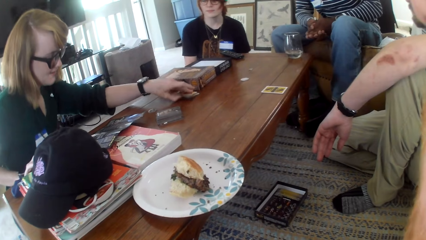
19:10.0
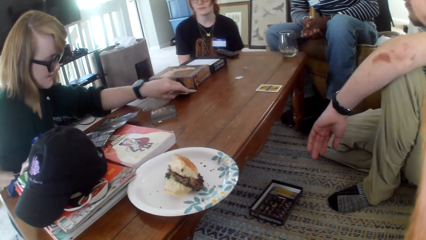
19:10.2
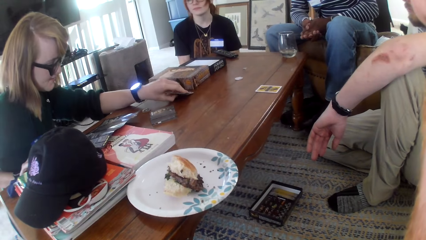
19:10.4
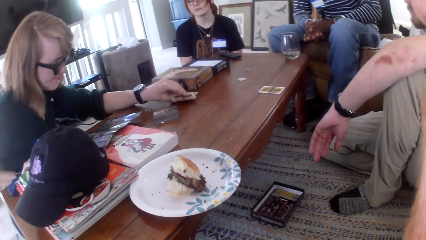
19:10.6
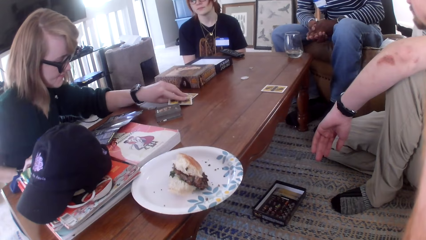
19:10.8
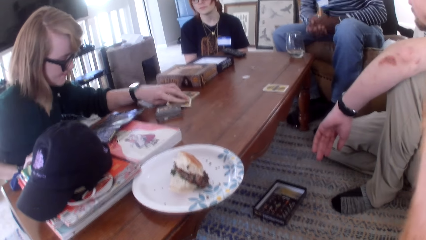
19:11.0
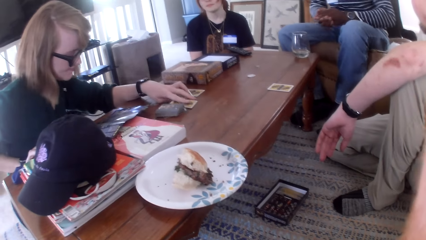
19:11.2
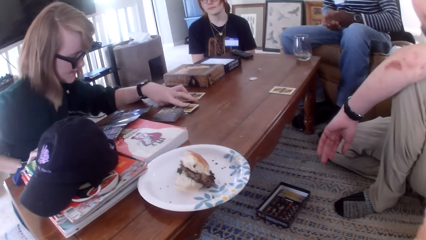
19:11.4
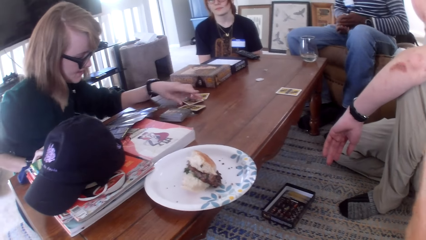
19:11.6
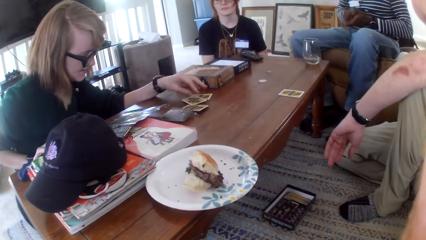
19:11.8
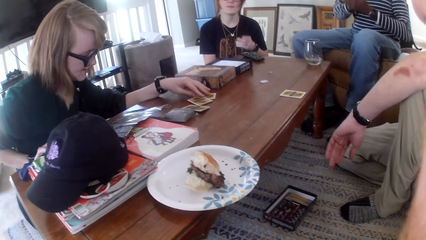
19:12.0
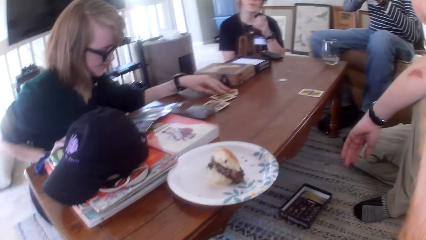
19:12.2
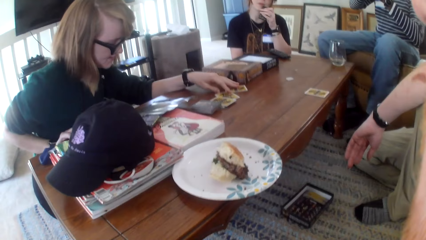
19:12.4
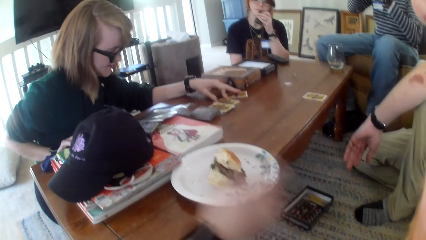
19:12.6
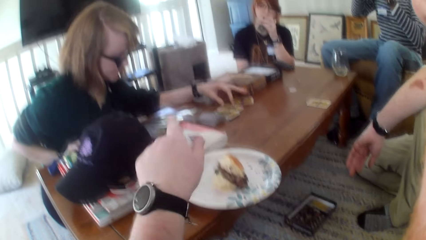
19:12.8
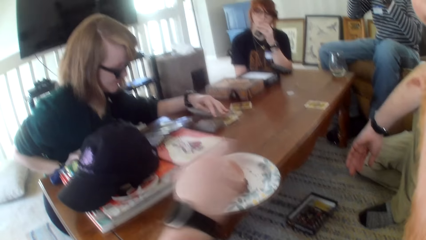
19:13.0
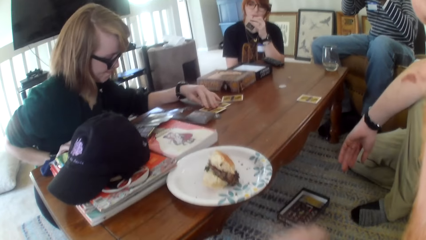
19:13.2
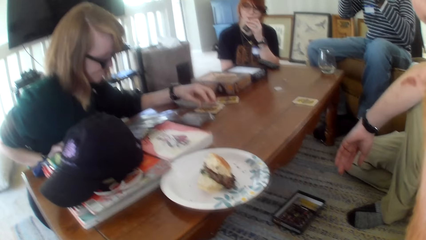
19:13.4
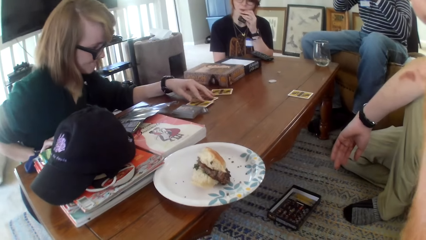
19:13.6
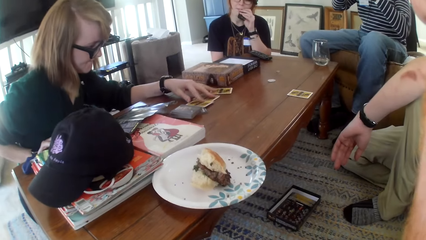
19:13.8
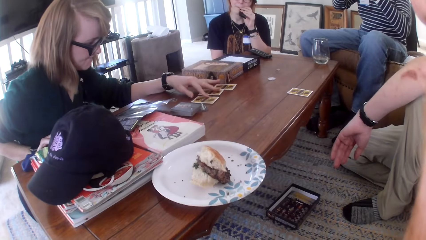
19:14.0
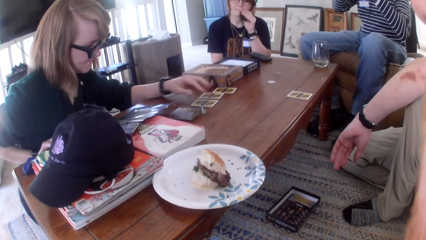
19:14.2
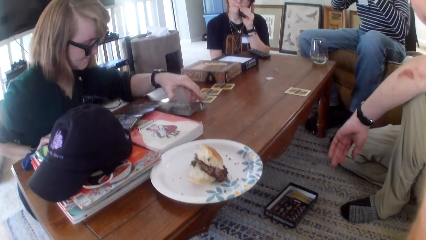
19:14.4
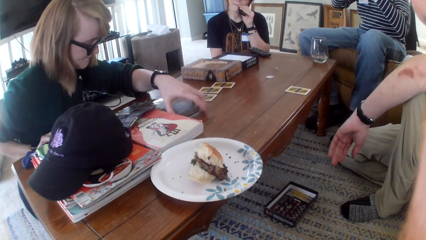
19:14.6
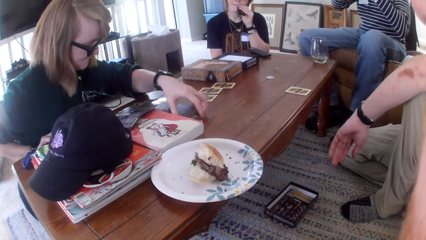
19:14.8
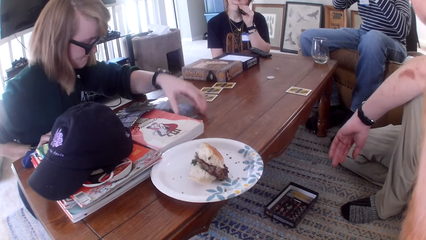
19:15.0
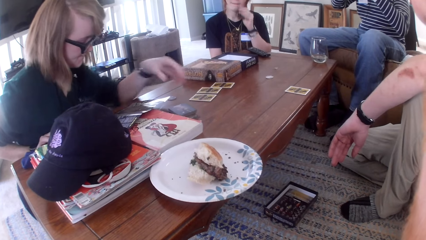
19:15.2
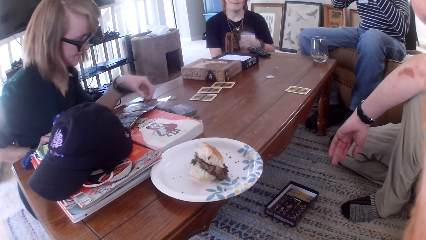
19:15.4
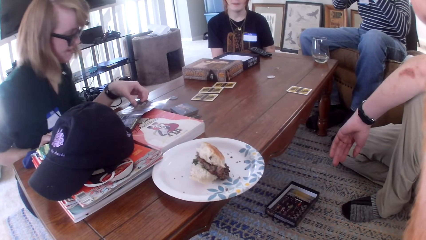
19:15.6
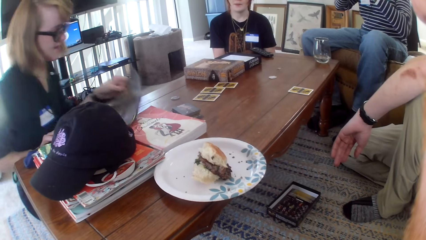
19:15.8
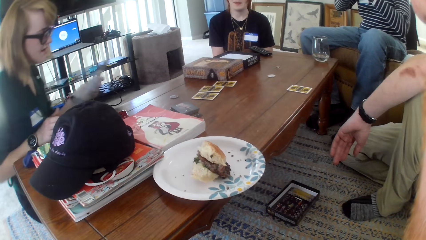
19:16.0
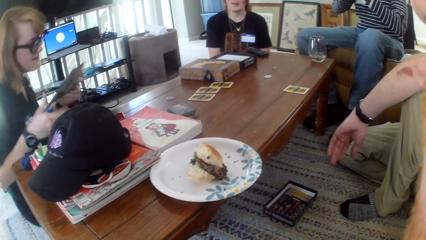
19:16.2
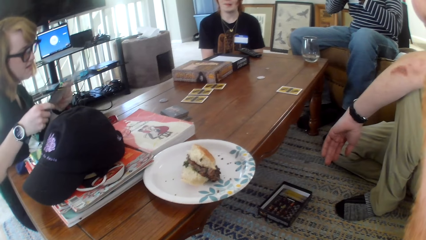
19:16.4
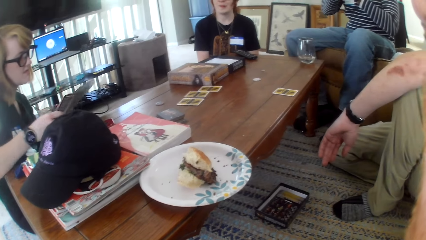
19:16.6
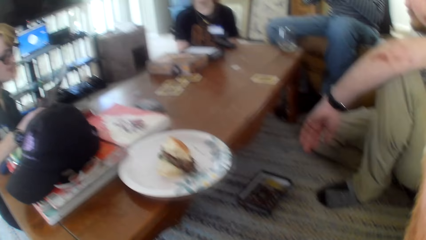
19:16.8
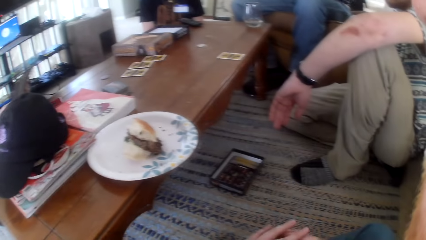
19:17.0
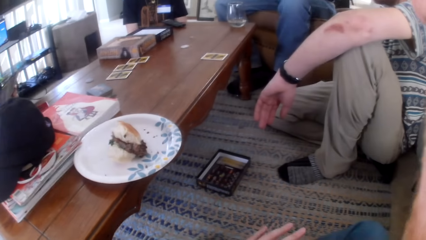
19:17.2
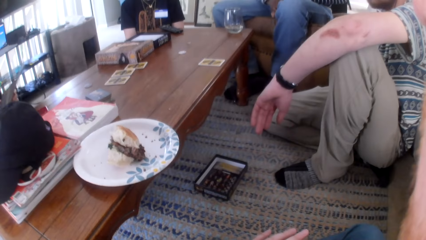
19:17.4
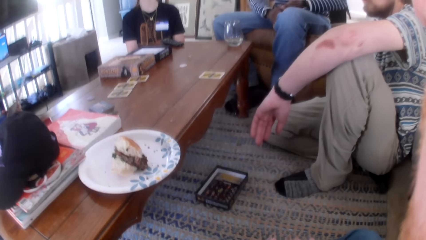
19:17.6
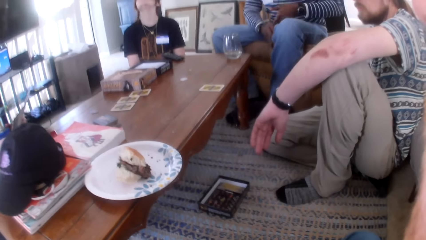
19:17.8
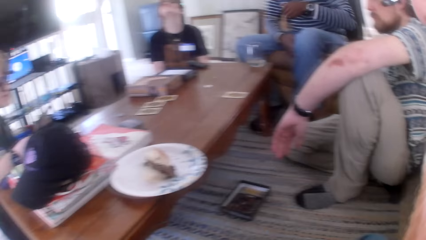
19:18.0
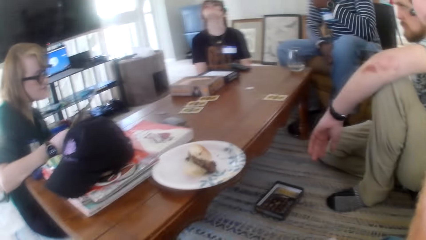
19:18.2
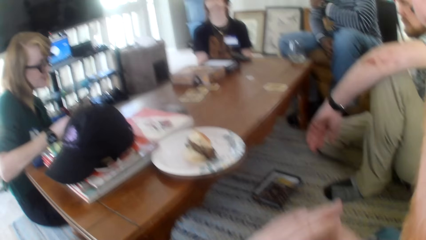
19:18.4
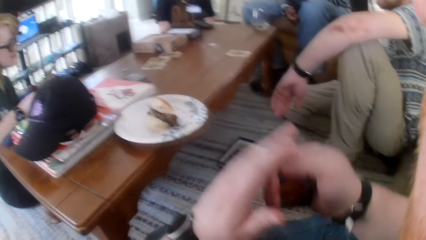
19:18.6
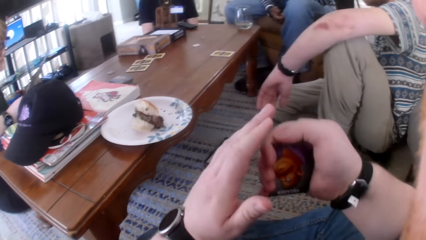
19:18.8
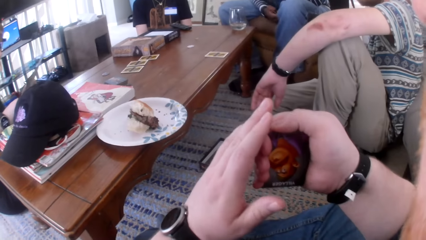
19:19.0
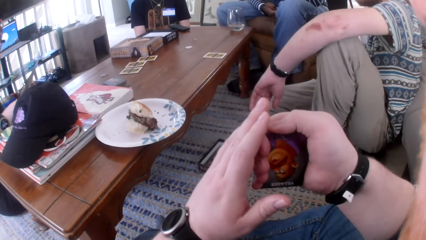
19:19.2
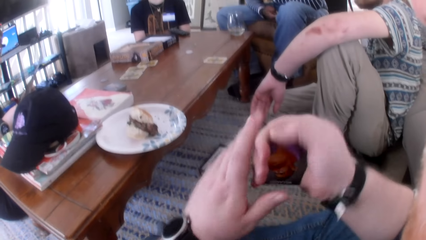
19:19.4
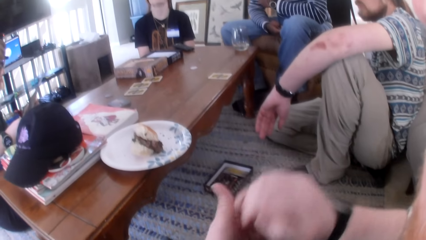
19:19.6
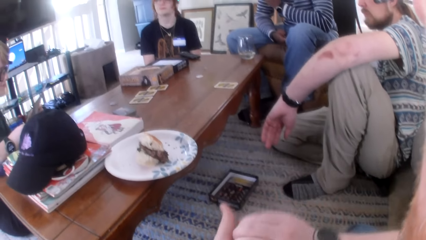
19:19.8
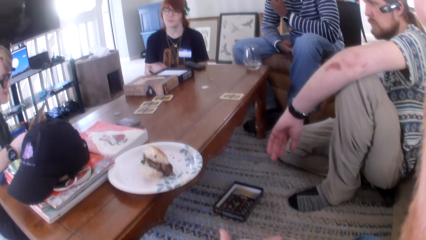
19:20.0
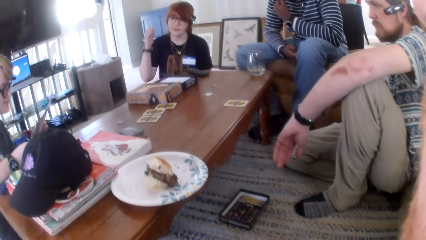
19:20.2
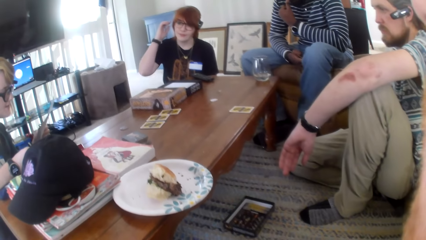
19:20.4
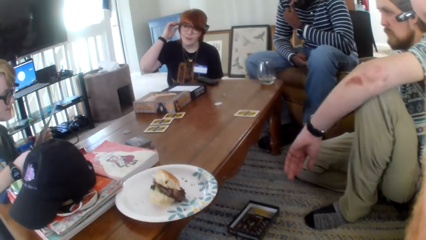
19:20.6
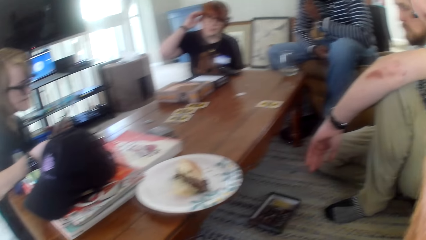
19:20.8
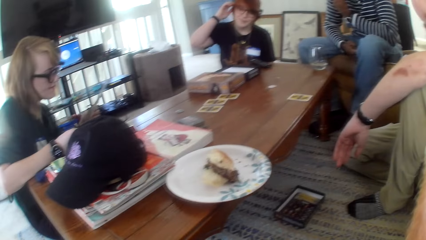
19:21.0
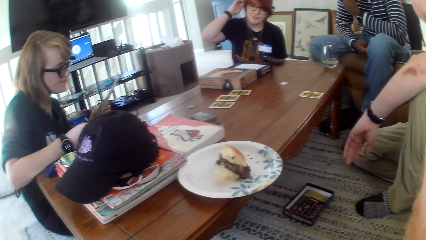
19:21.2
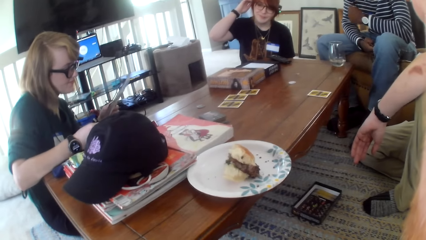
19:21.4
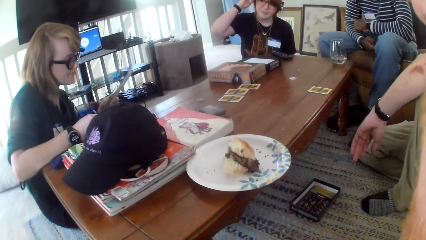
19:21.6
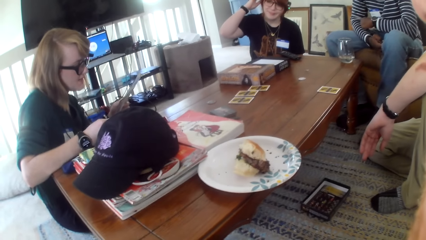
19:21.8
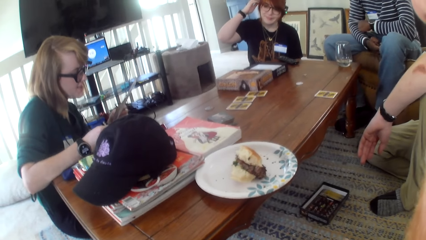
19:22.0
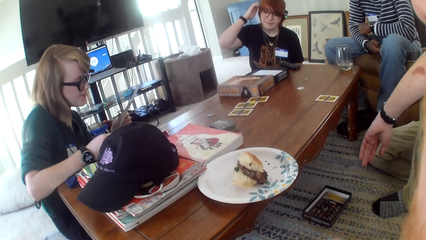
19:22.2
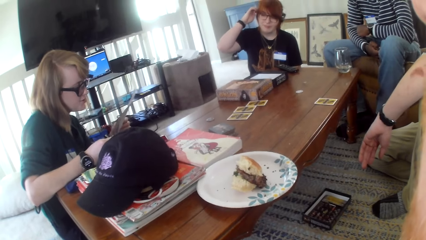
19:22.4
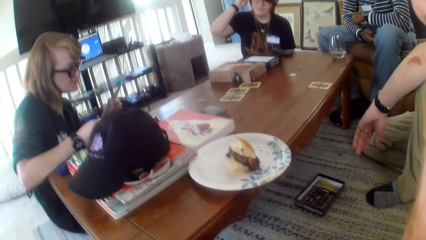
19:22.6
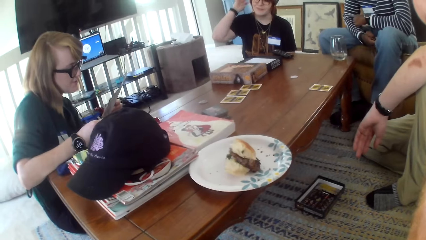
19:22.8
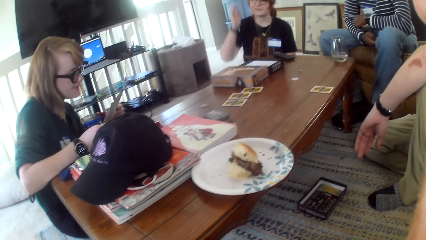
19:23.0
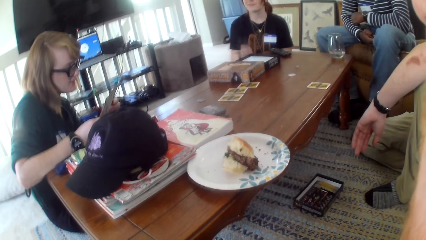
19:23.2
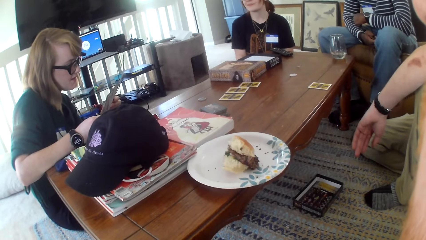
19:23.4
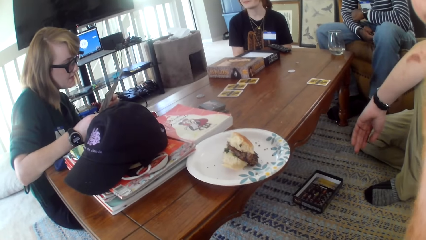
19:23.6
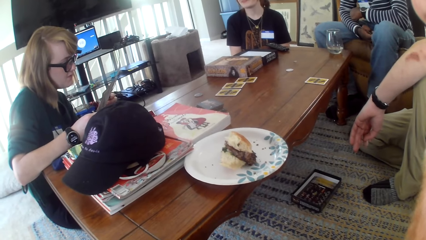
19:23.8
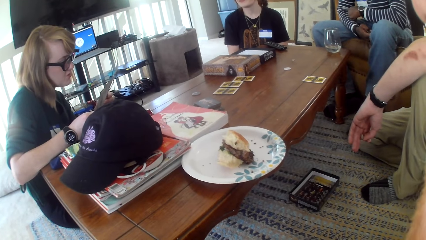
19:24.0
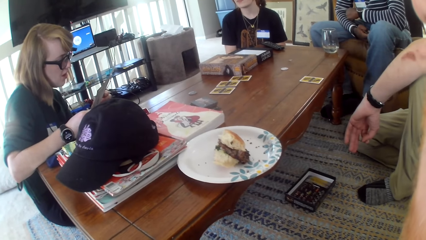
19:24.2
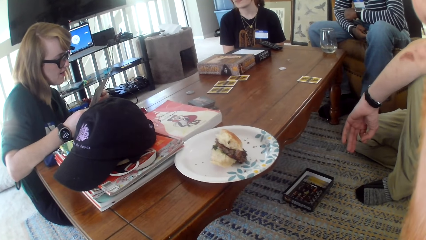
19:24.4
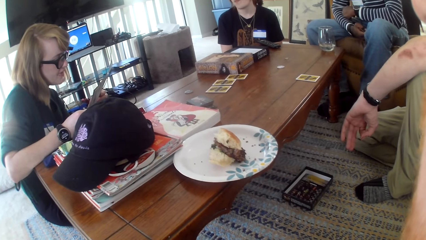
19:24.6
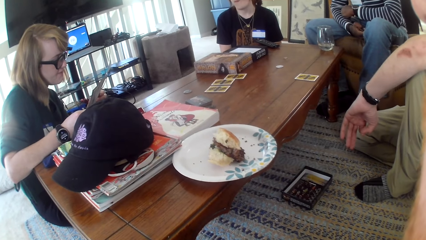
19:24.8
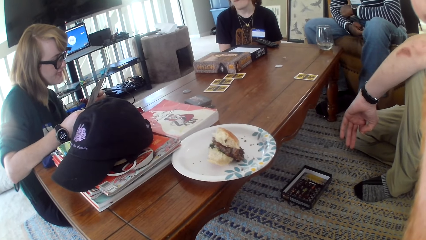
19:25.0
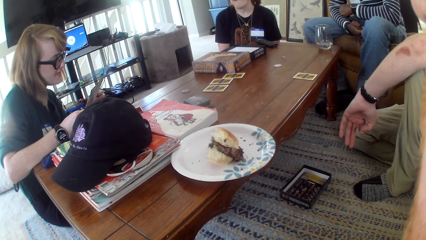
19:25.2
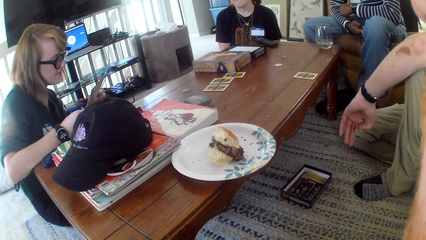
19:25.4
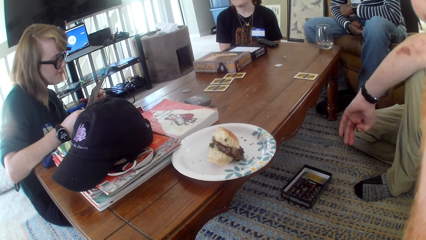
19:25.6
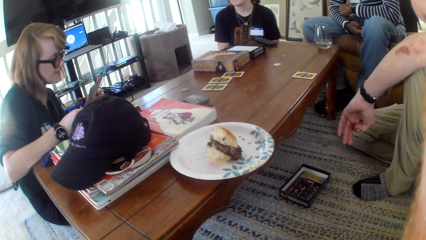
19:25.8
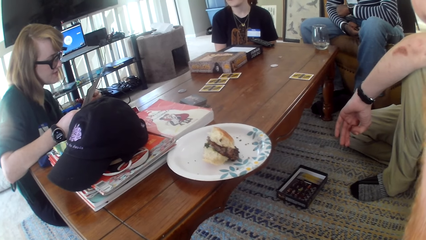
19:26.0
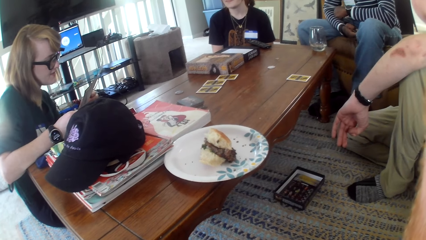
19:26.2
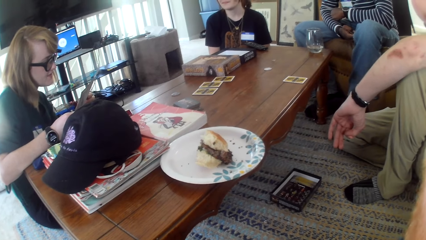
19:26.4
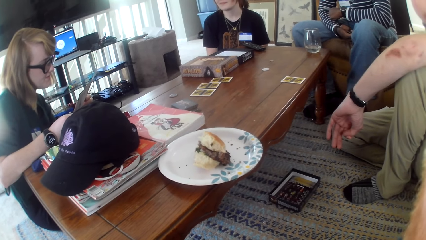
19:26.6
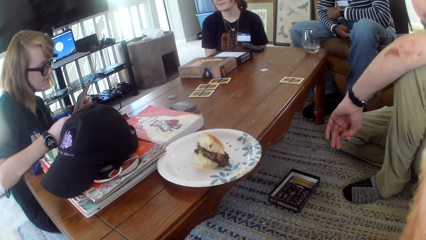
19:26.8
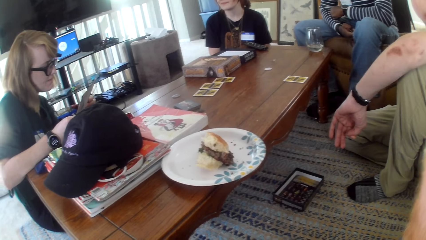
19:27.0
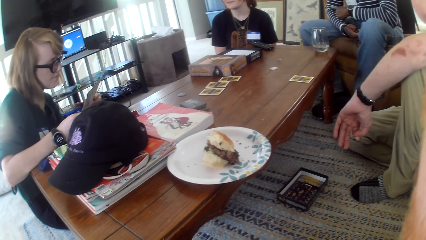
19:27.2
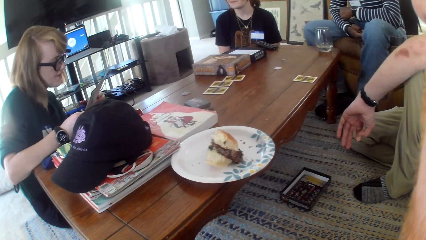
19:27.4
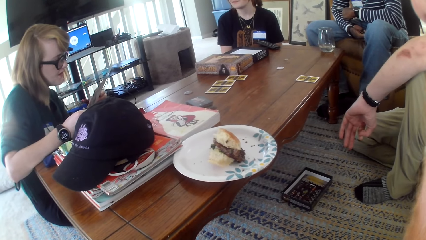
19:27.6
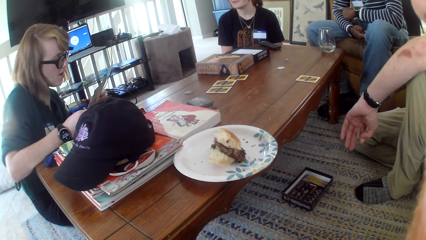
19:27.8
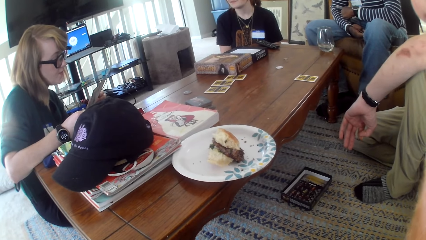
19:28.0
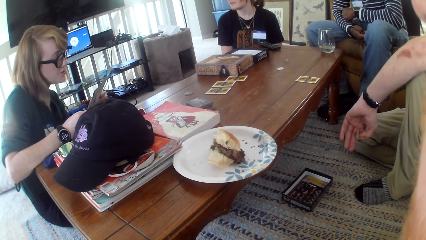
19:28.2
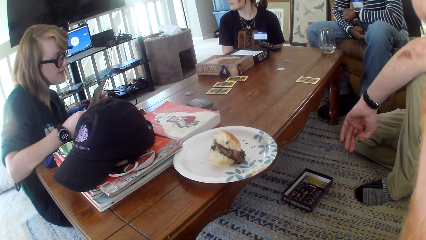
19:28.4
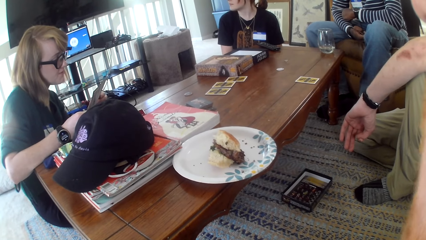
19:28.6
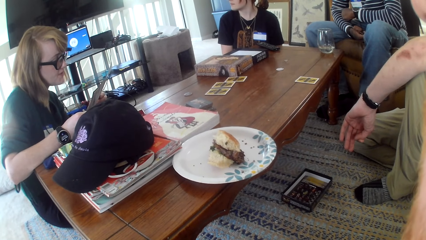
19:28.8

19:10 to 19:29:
The camera wearer puts the cards on the table. A woman puts the cards on the table. The camera wearer talks. The woman spreads the cards on the table. The camera wearer talks. The woman picks the paper from the table. The woman talks. The woman reads. The camera wearer looks at the card. They move their hand. The woman talks. The woman reads from the paper.
